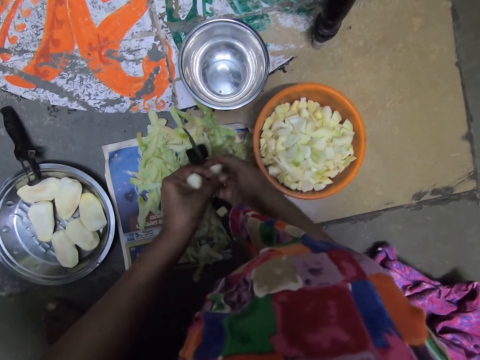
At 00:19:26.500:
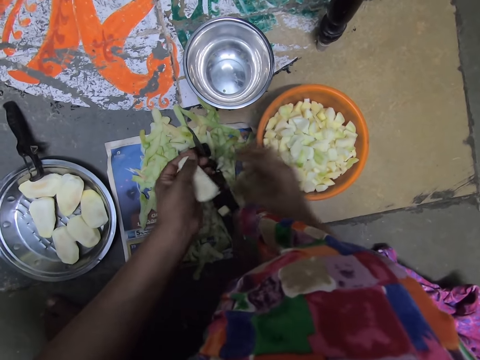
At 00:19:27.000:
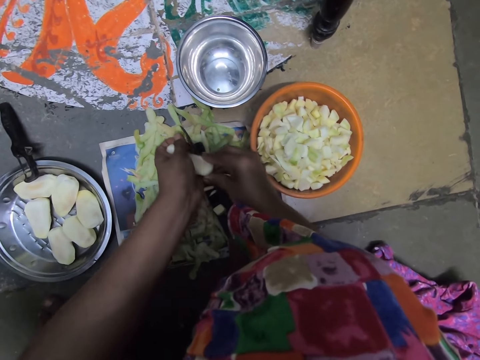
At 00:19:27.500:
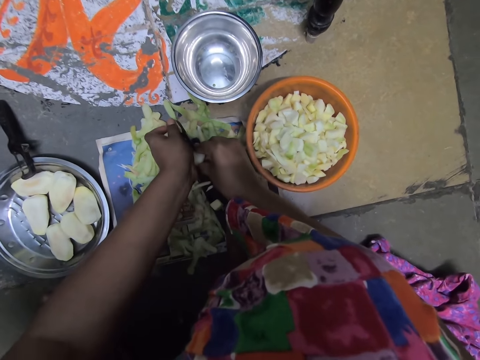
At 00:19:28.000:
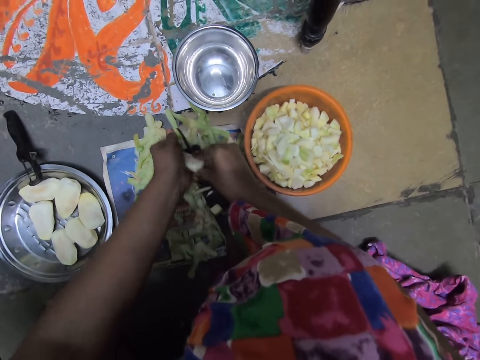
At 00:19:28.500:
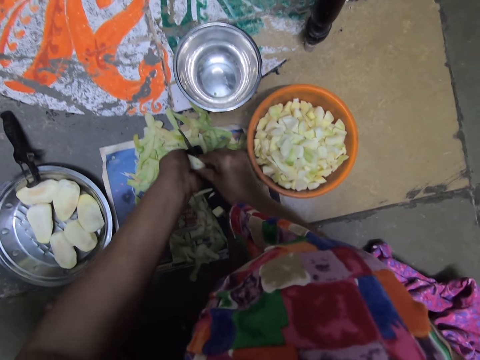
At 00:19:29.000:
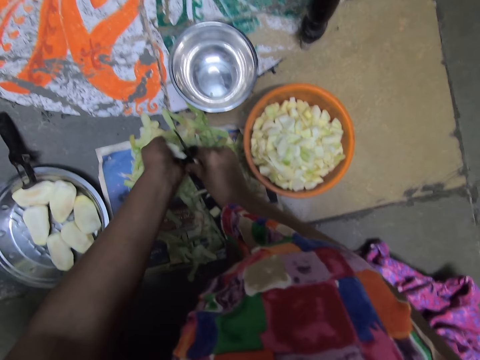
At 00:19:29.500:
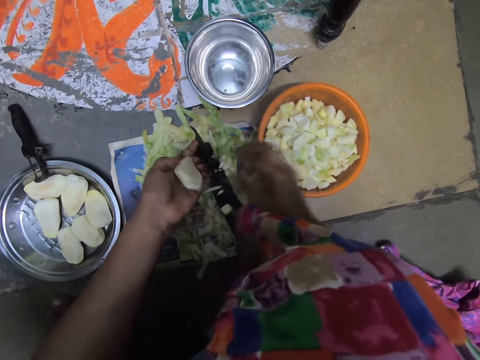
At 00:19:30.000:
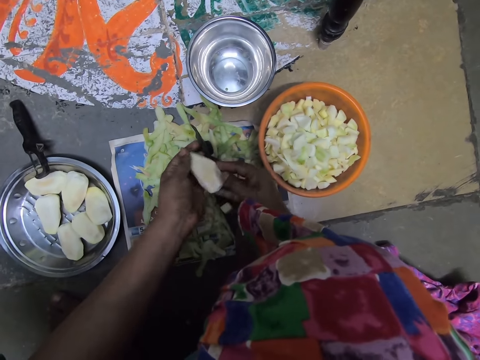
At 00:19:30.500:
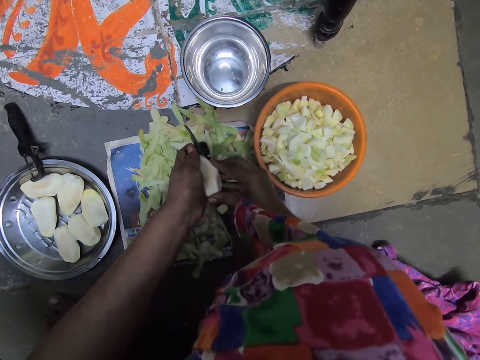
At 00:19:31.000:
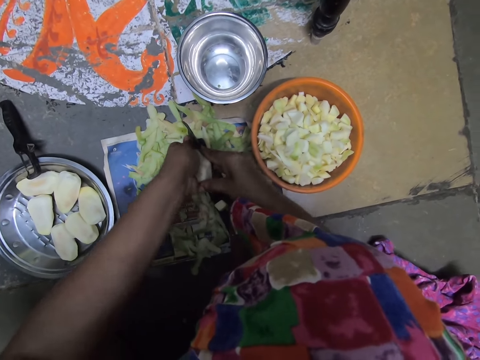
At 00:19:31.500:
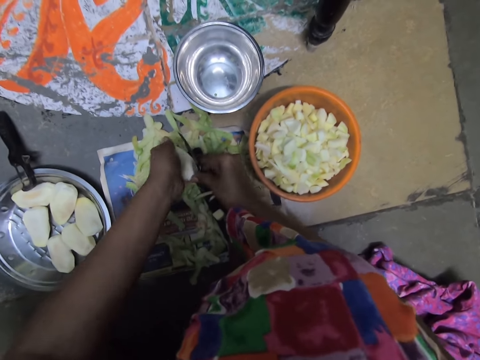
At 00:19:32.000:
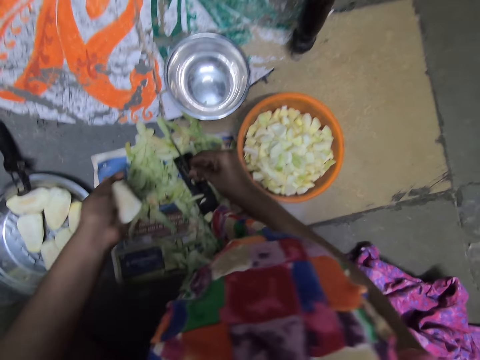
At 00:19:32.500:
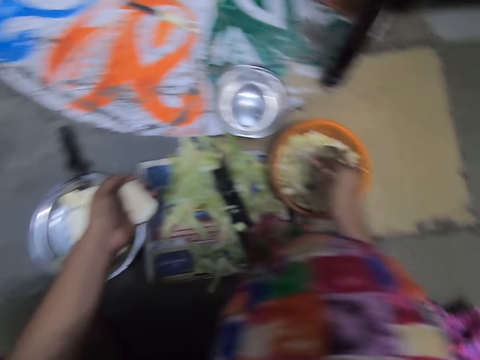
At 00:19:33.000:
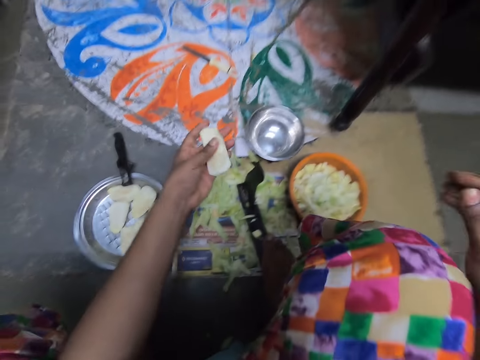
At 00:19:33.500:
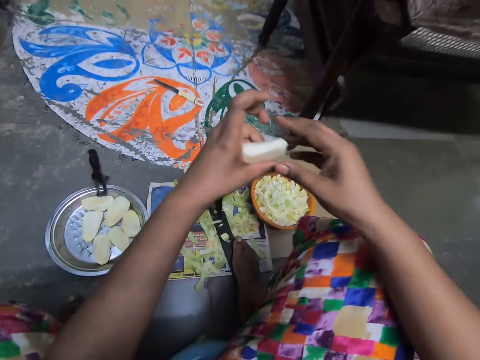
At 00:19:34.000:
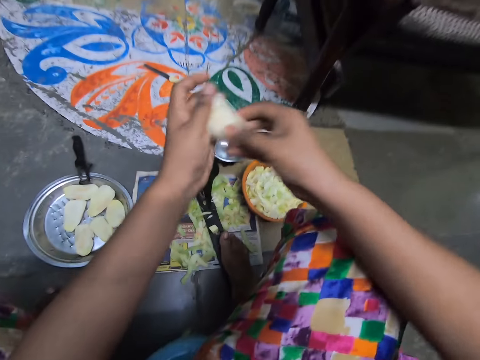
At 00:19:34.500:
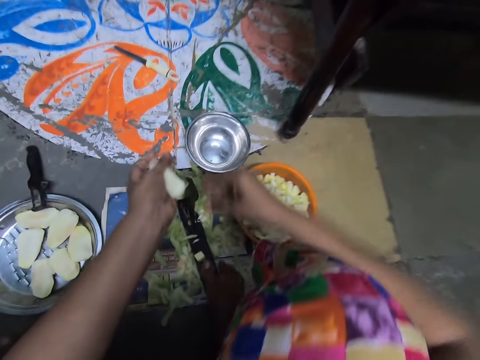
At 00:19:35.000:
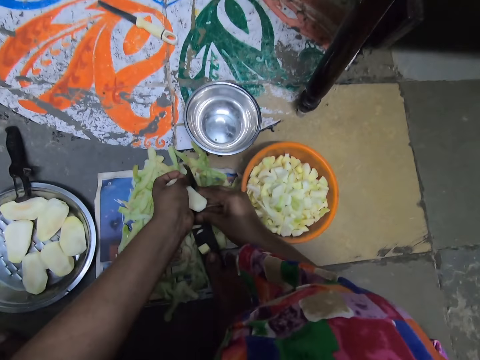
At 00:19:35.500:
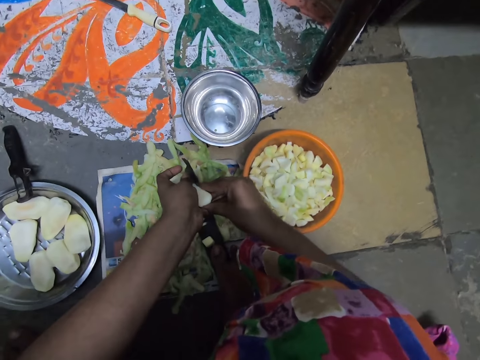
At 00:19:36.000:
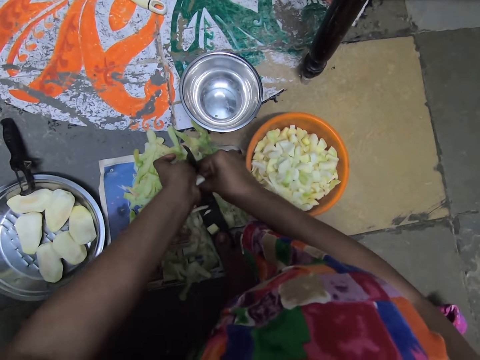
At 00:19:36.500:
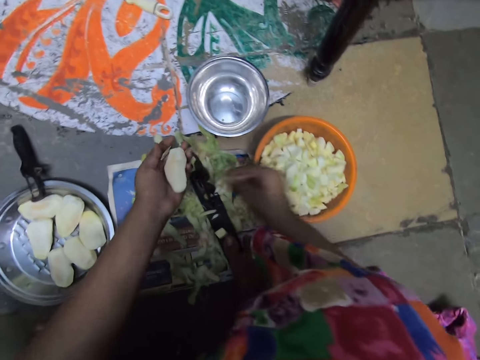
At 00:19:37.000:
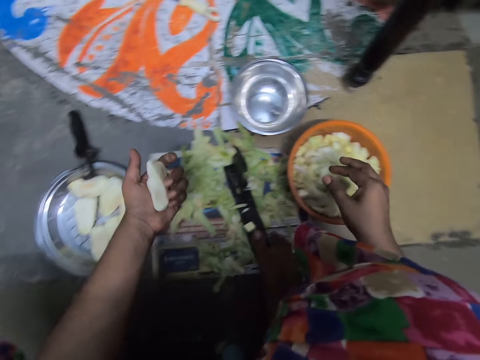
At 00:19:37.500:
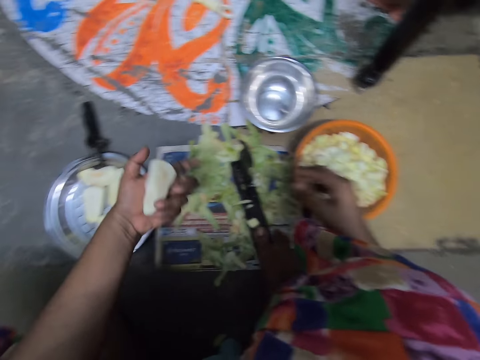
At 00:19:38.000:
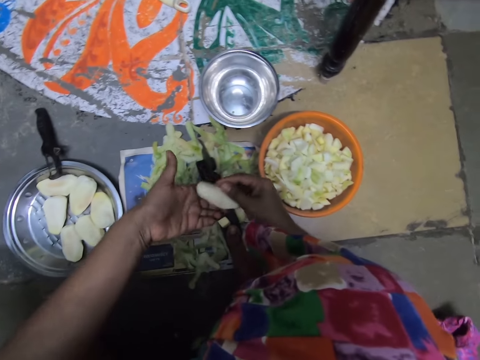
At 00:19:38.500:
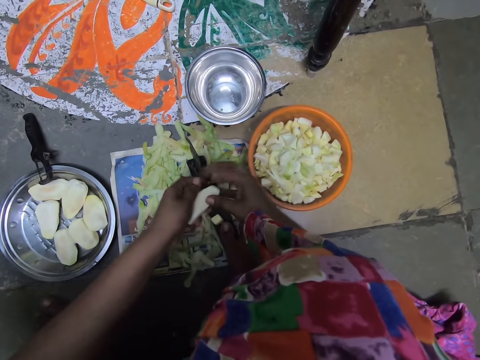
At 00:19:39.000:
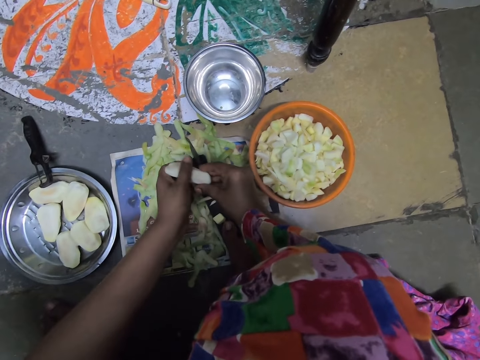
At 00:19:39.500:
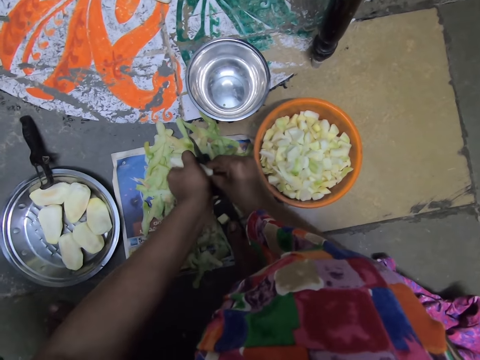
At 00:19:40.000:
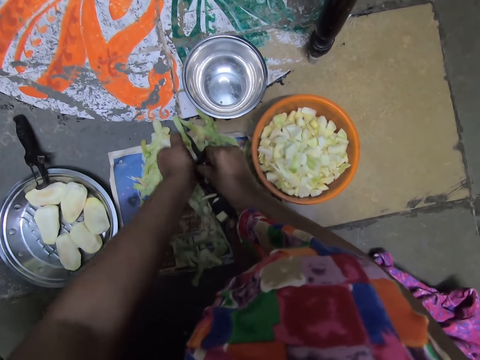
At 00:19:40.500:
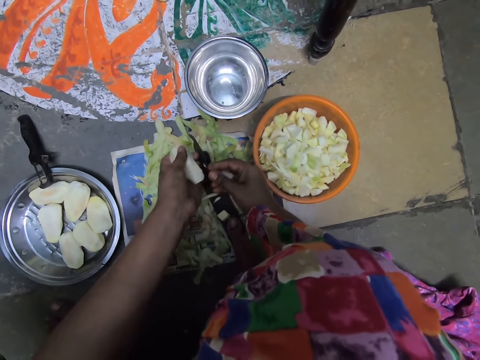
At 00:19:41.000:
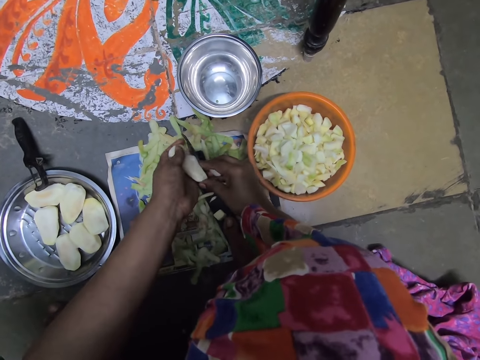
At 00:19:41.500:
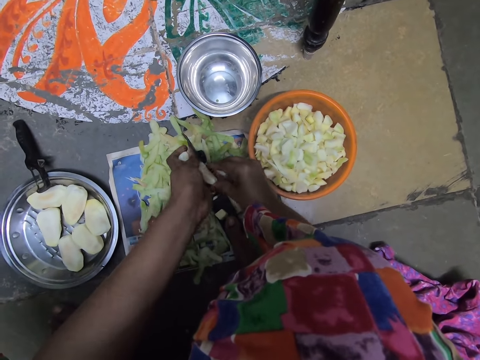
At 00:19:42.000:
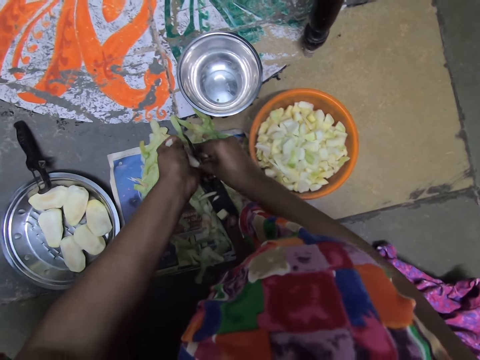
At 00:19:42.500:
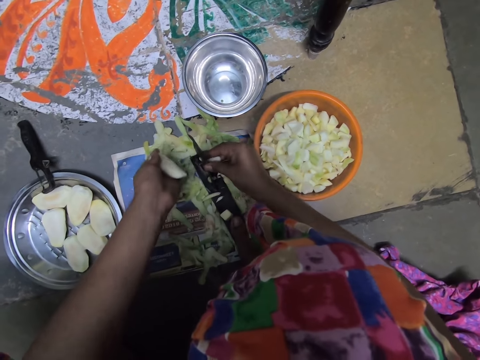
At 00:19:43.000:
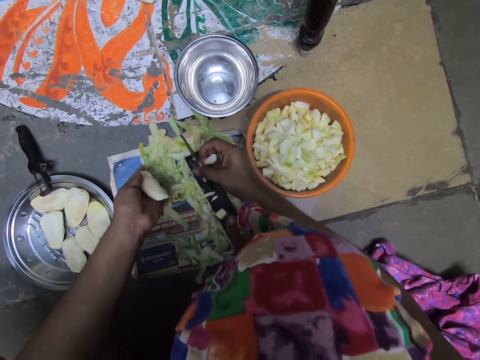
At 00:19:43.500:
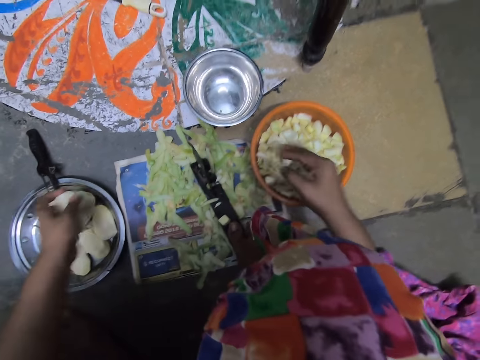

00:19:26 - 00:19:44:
The camera wearer drops the potato slices into the plastic bowl on the floor with her right hand. She slices the potato with both hands with the knife on the knife stand. She drops the potato slice into the plastic bowl on the floor with her right hand. She slices the potato with both hands with the knife on the knife stand. She holds the seed. She drops the potato slice into the plastic bowl on the floor with her right hand. She turns the potato in her left hand with her right hand. She slices the potato with both hands with the knife on the knife stand. She drops the potato slice into the plastic bowl on the floor with her right hand. She turns the potato in her left hand with her right hand. She slices the potato with both hands with the knife on the knife stand. She drops the potato into the steel bowl on the floor with her left hand. She drops the potato slices into the plastic bowl on the floor with her right hand.
